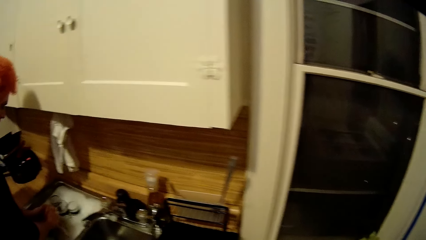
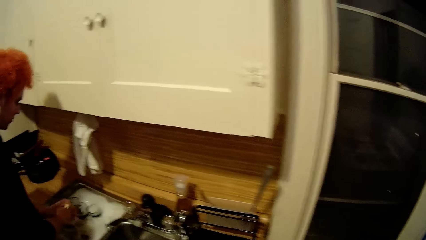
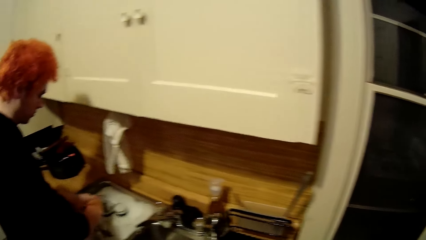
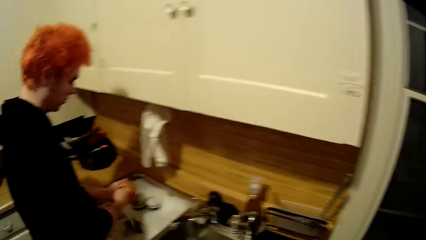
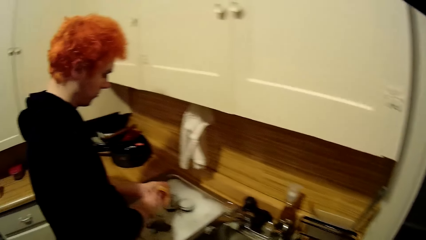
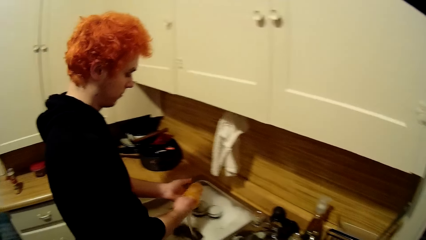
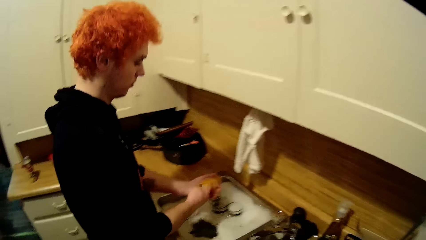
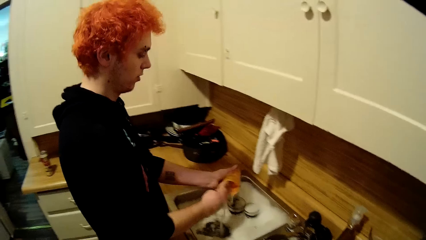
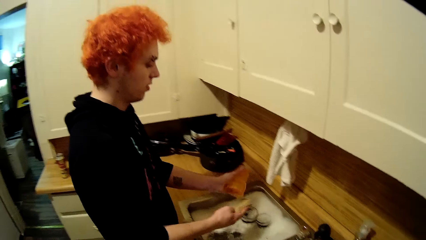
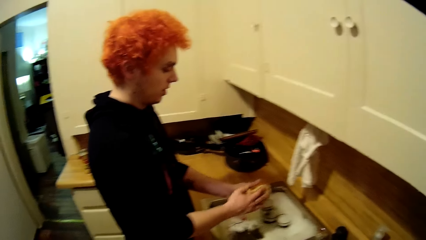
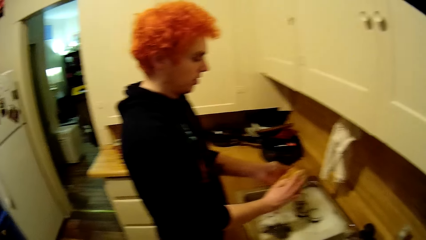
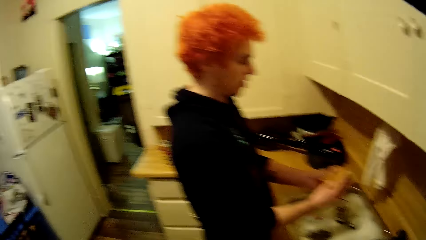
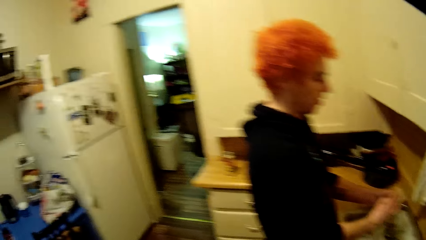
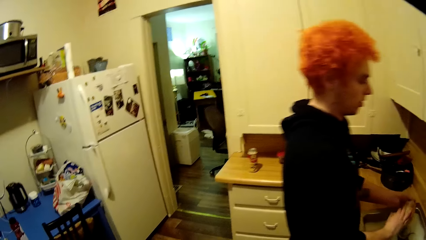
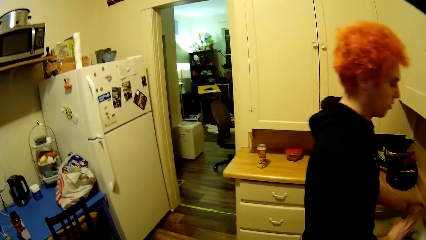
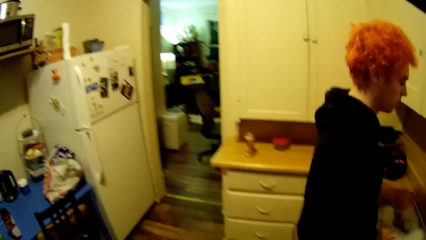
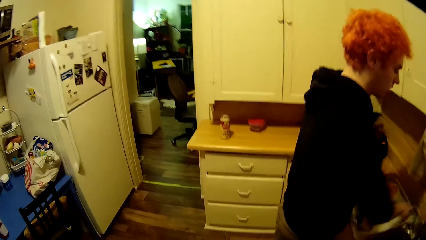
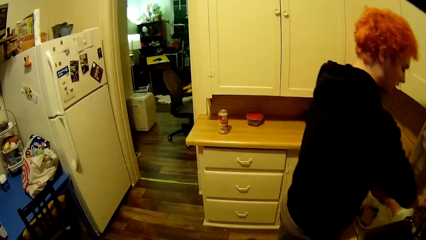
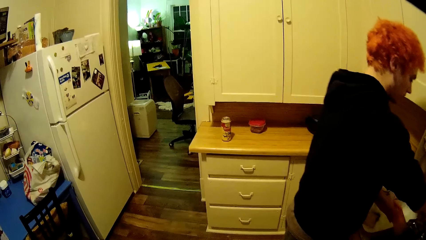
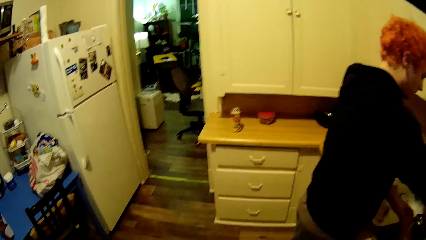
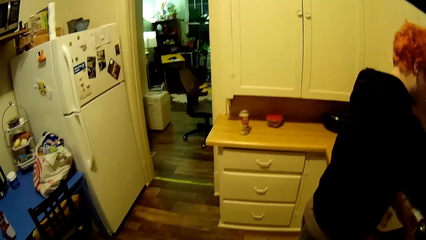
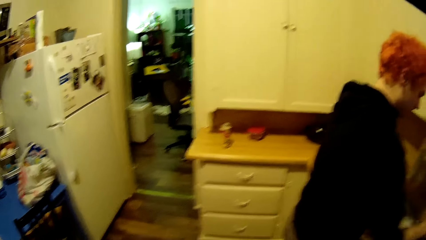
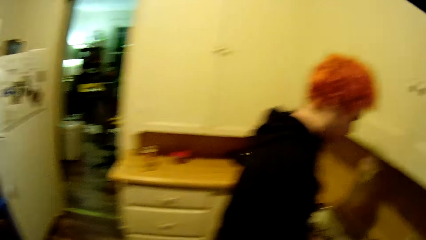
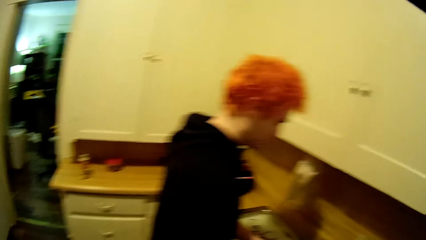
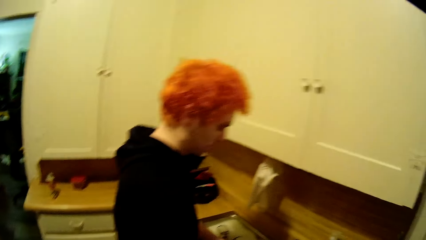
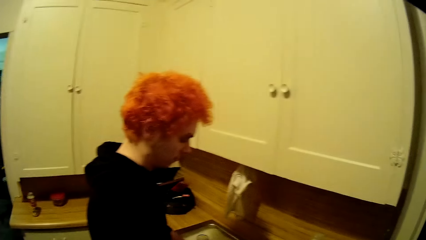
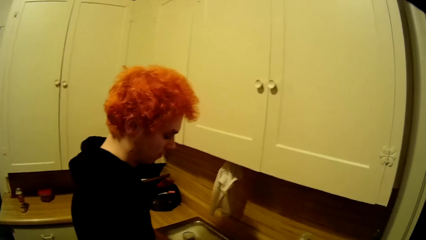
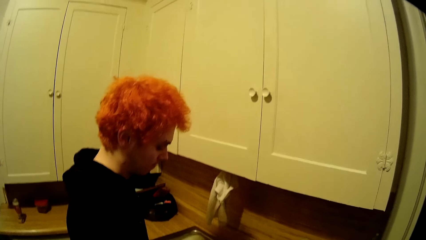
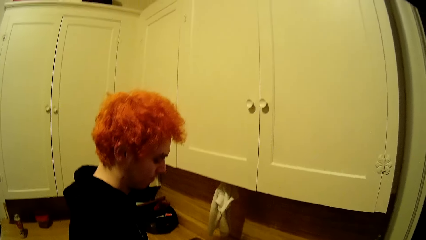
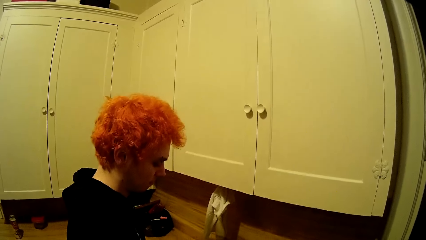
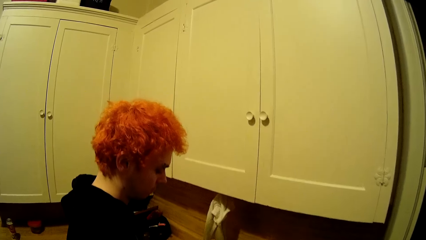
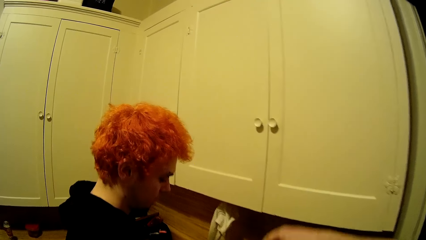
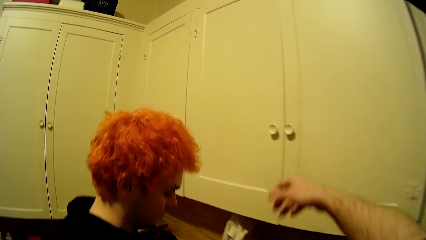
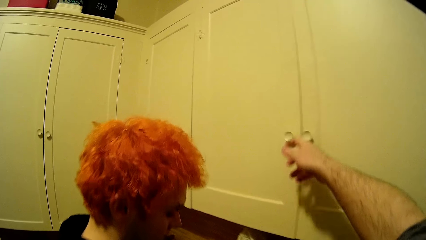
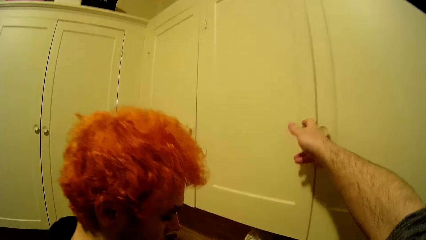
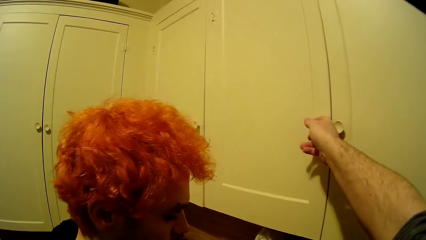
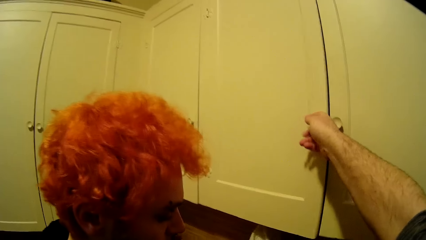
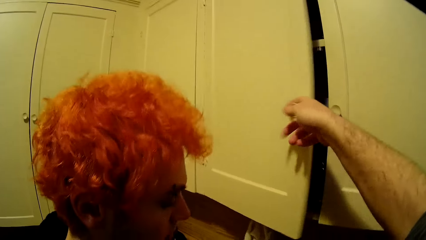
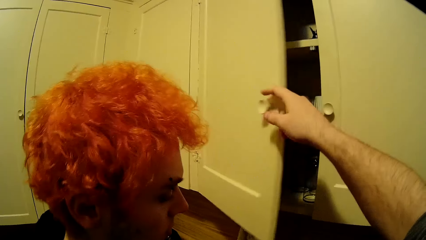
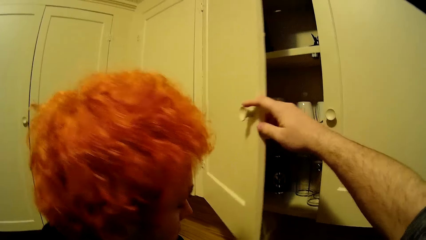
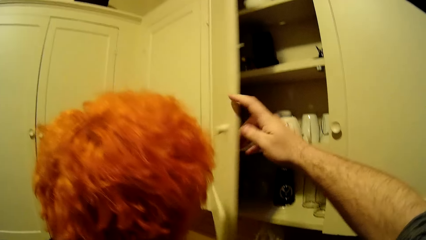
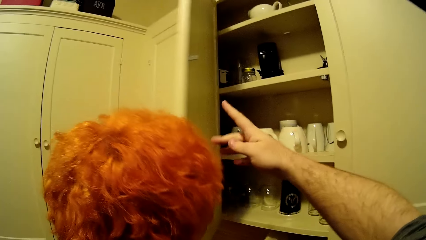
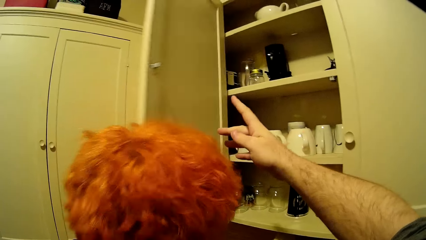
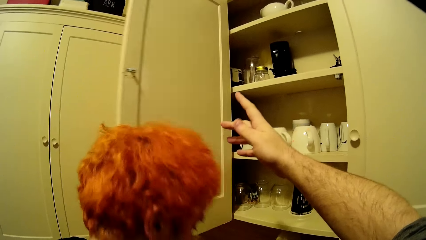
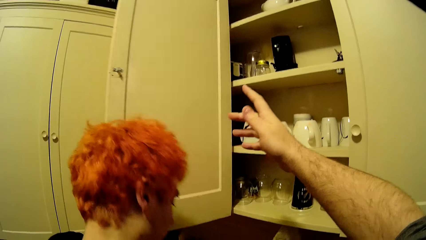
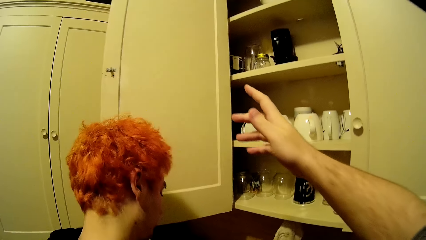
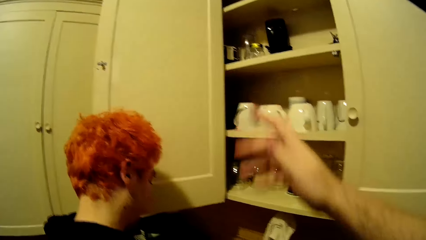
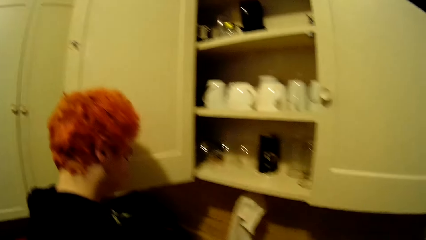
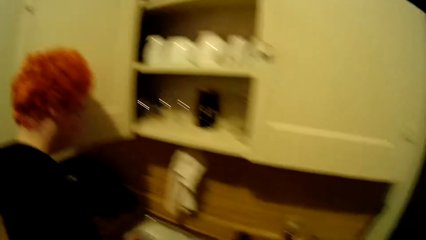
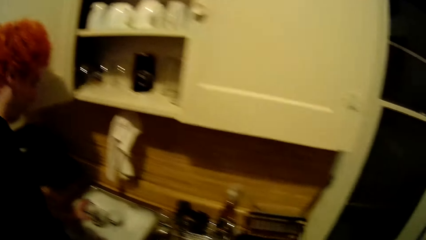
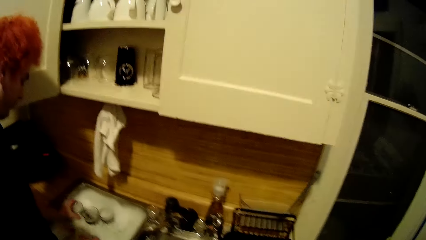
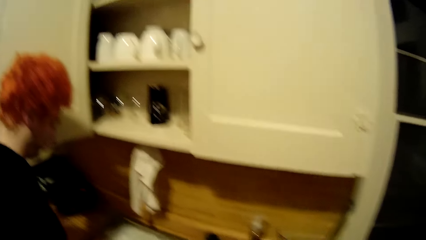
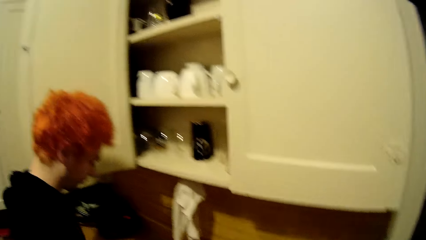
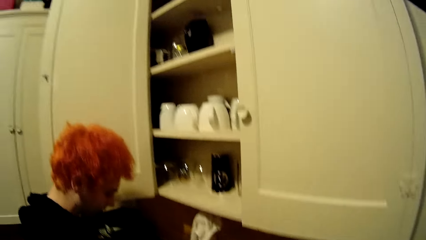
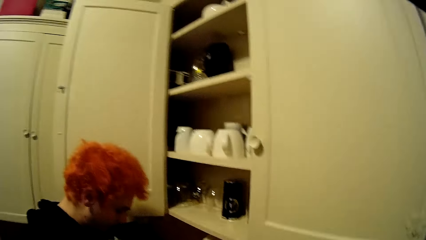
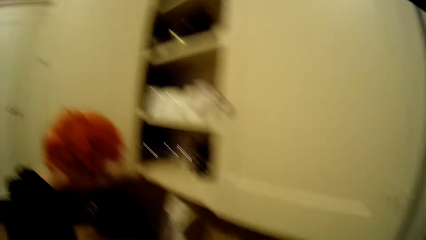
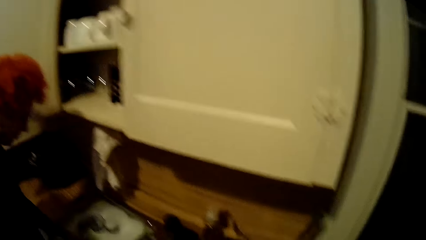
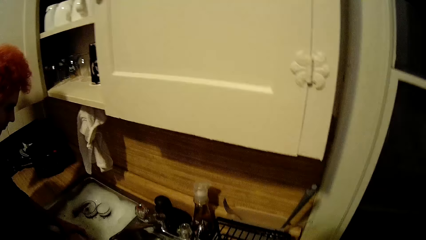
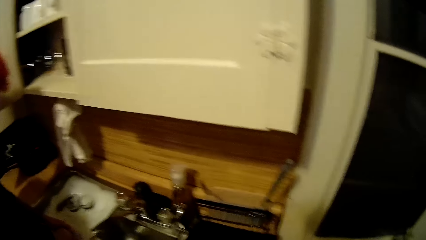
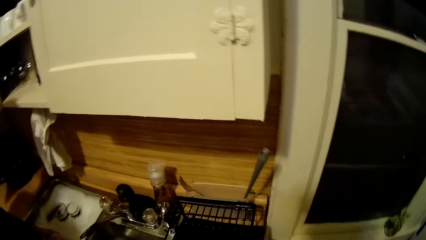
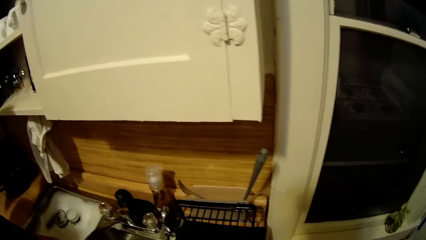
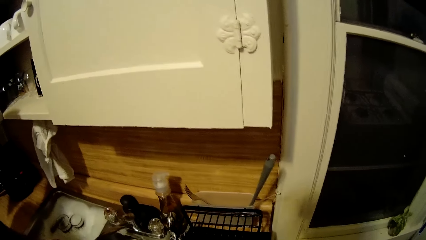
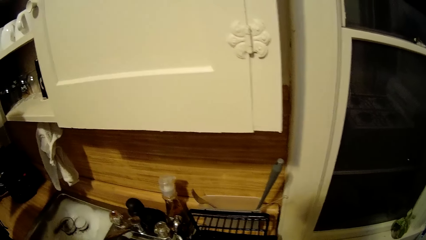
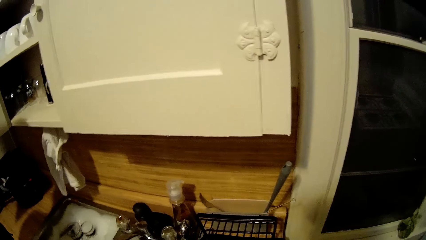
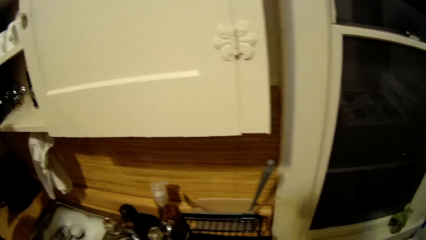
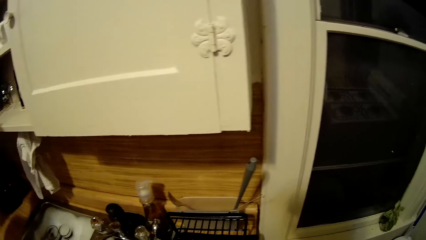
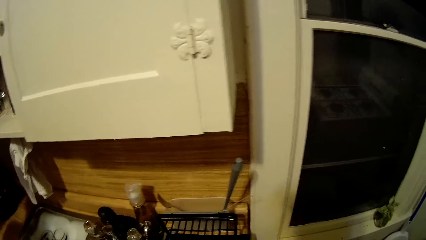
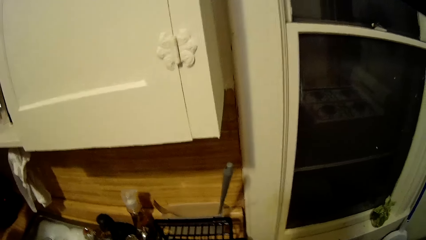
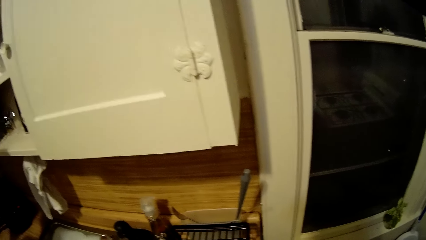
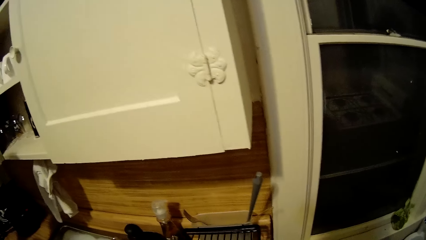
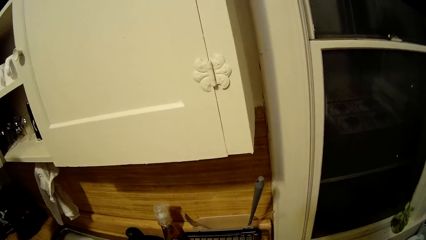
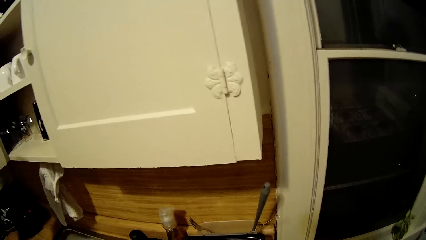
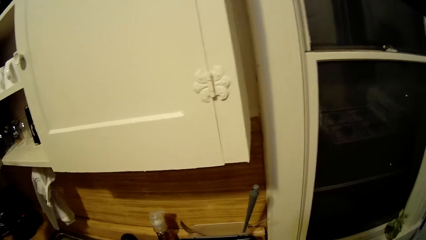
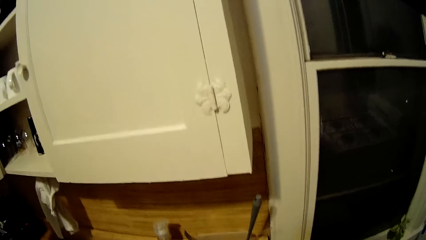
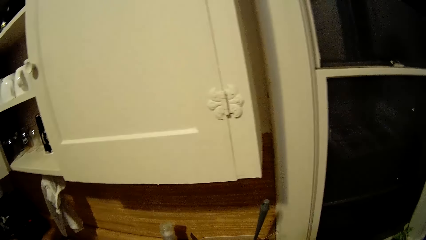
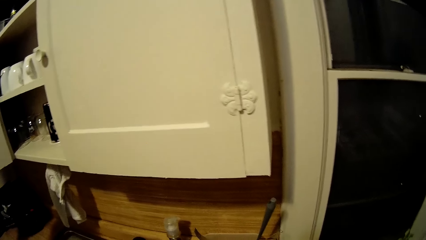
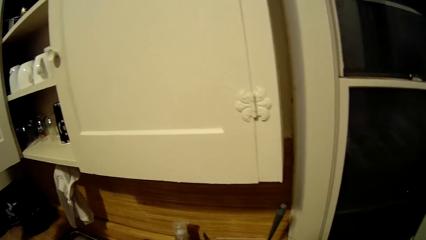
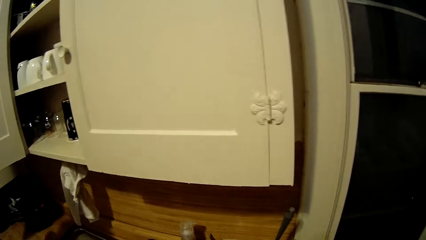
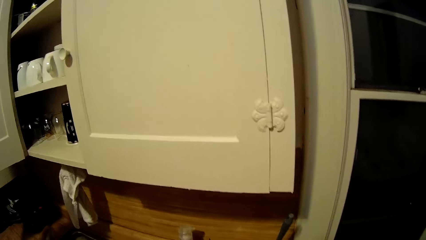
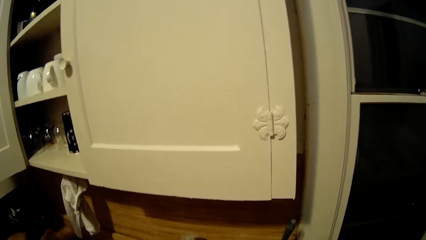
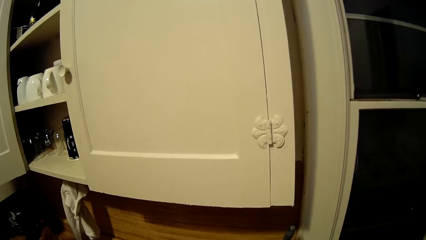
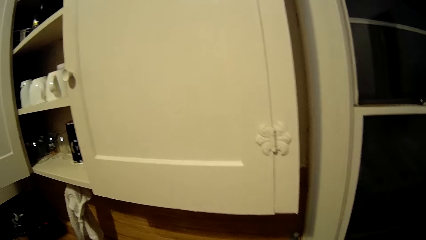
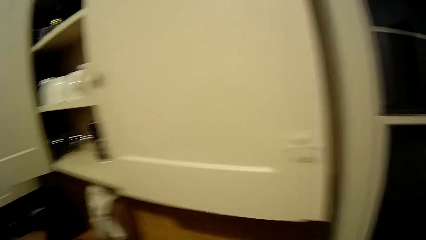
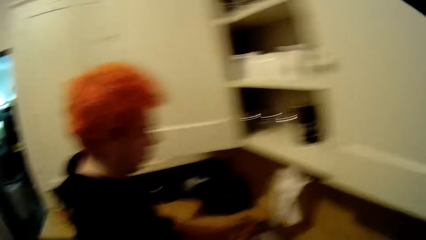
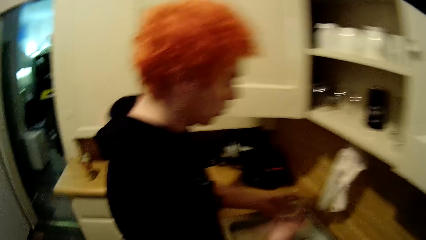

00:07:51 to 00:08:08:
A man washes a tumbler. The man opens a tap. The camera wearer stares around the house. They open a cupboard door. The man holds the tumbler in the water. The camera wearer stares around the house.
